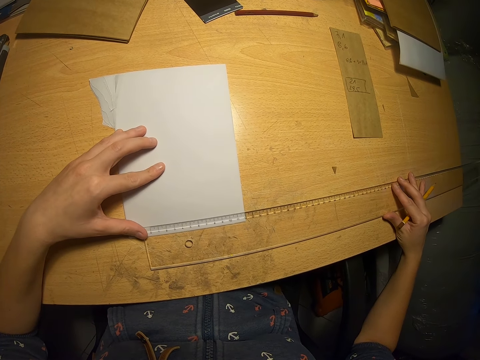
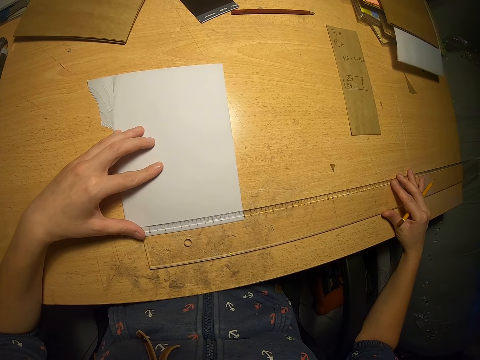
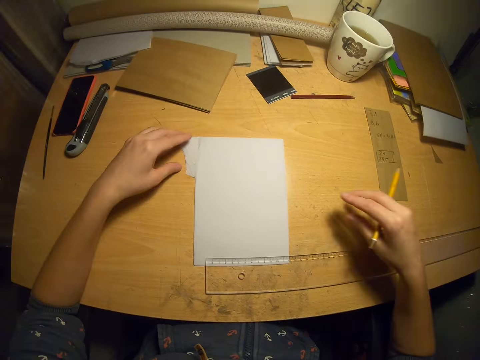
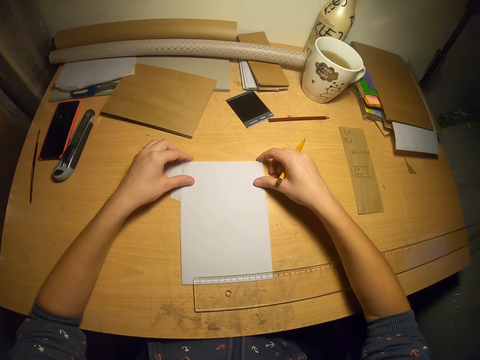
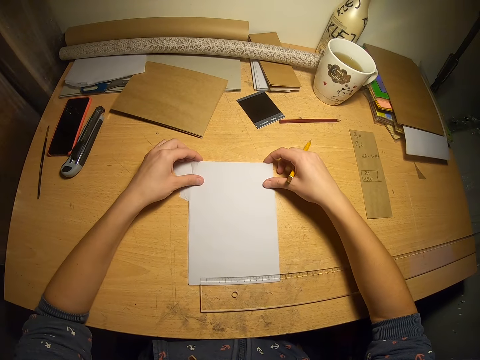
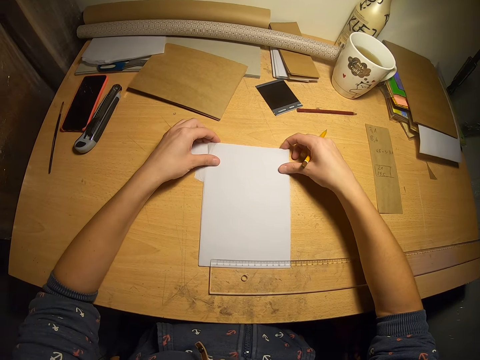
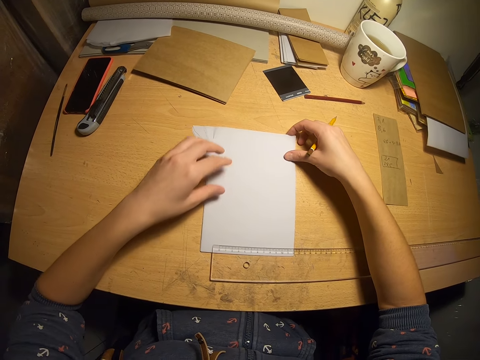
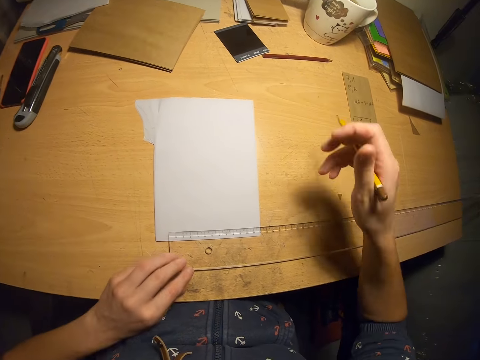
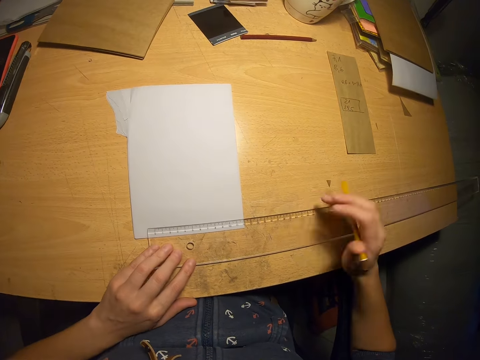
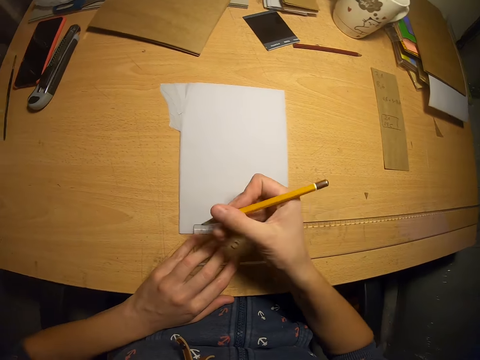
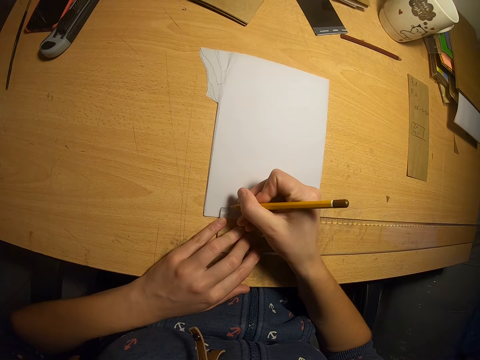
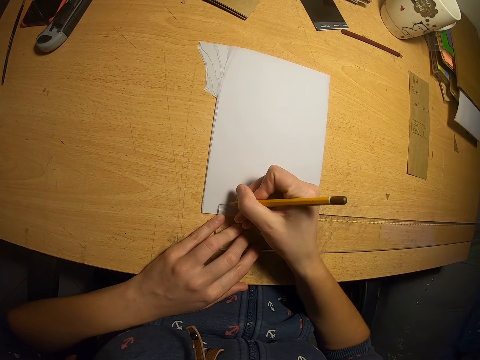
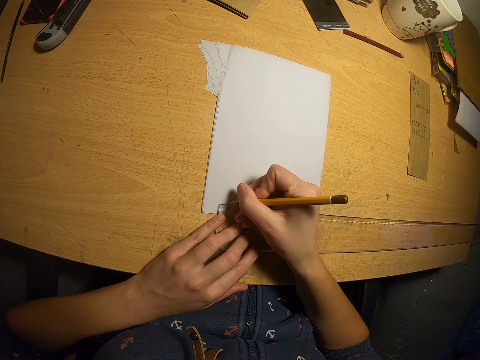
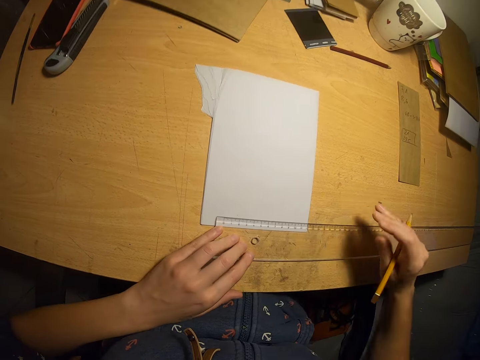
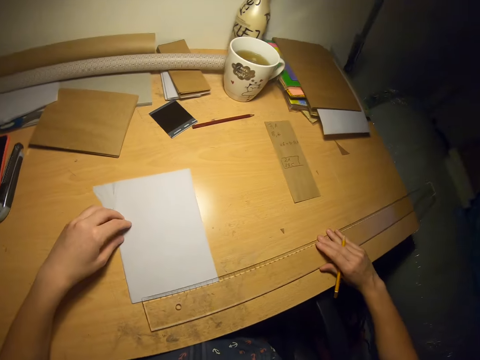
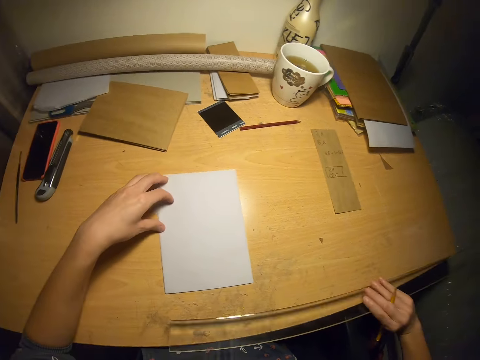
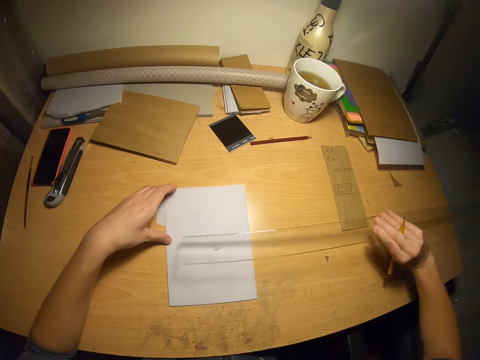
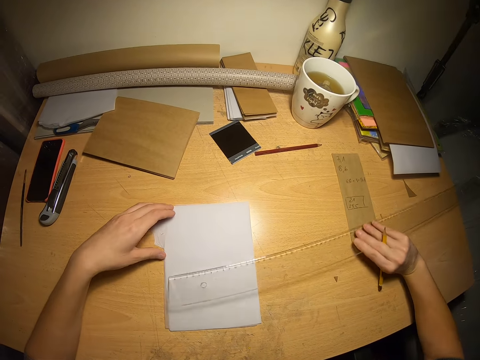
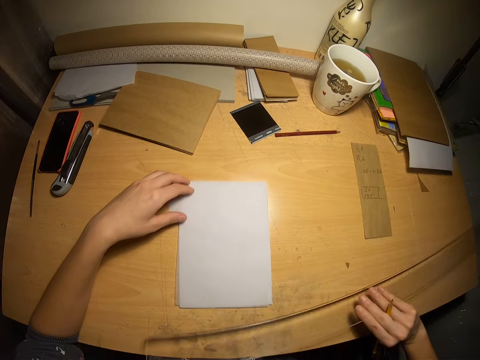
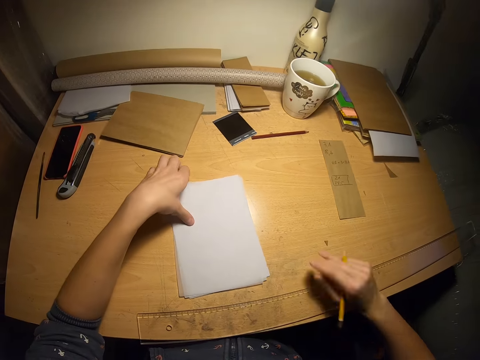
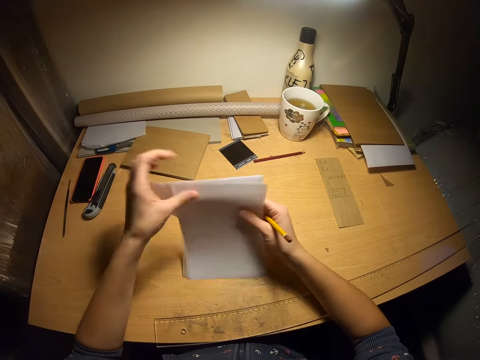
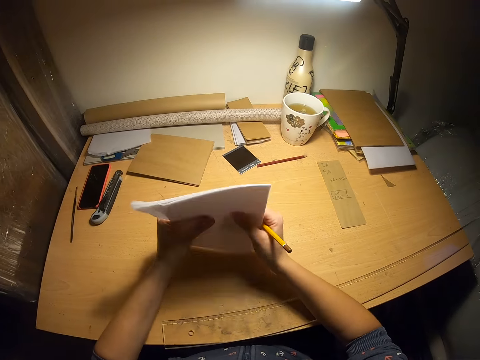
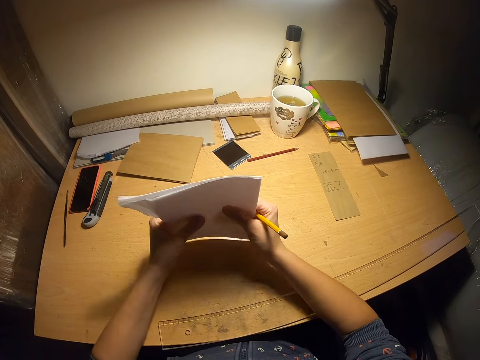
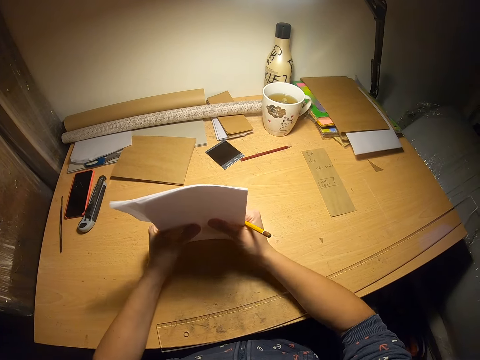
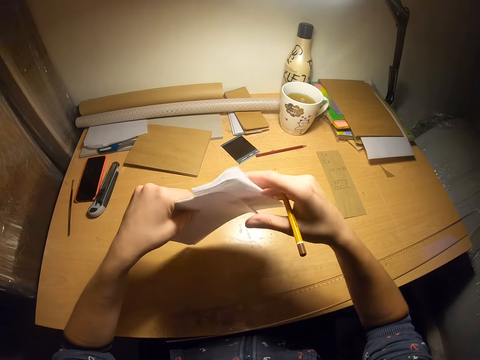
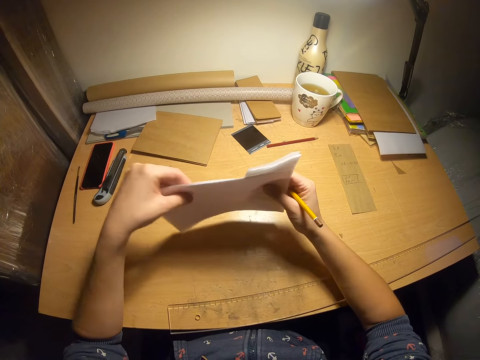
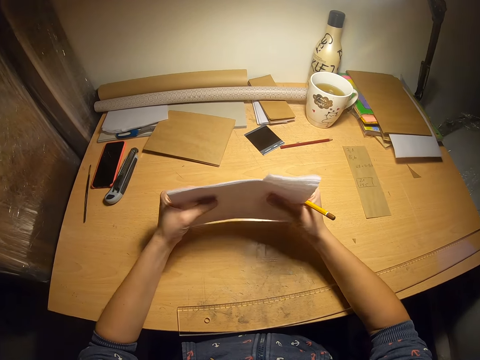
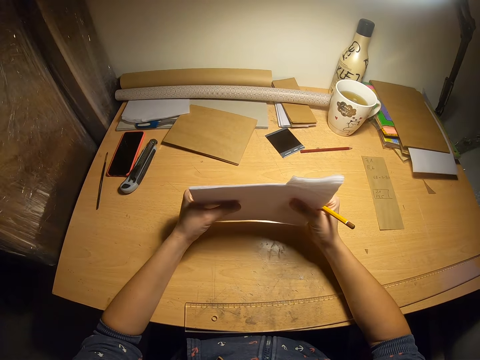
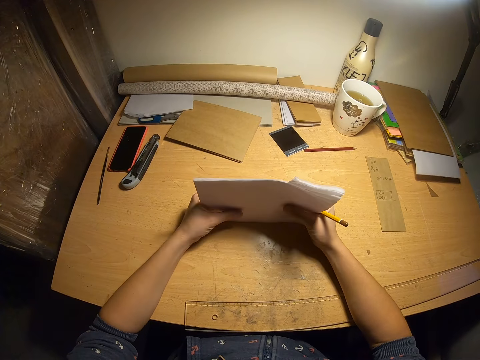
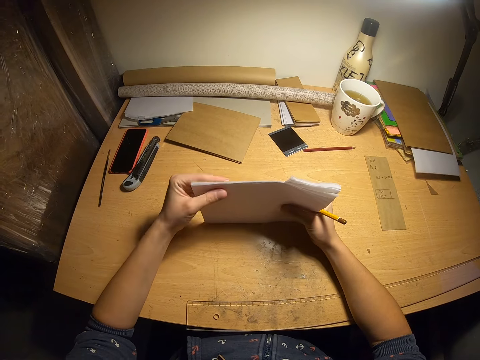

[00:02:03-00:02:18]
The camera wearer aligns the papers. They mark the papers with a pencil. They adjust the ruler on the table. They pull the ruler off the papers. They drop the ruler on the table. They arrange the papers with both hands on the table. They pick up the papers from the table.

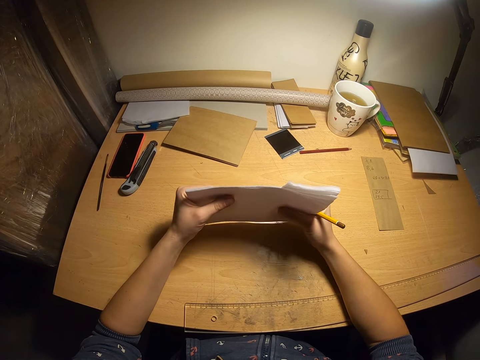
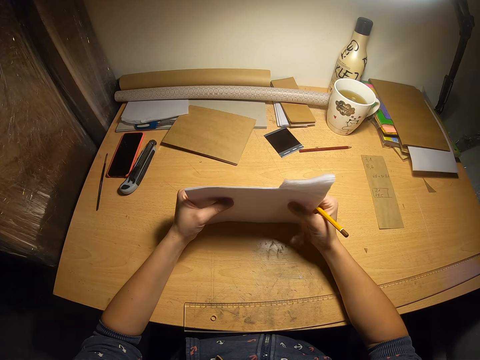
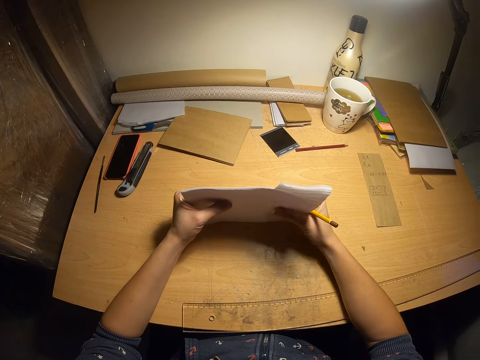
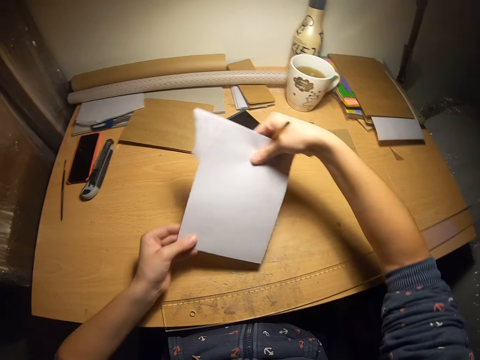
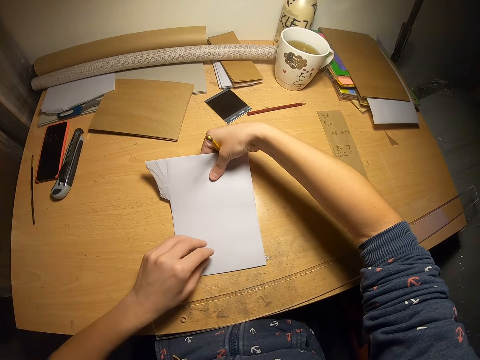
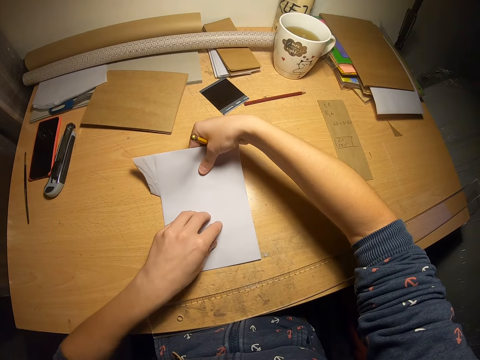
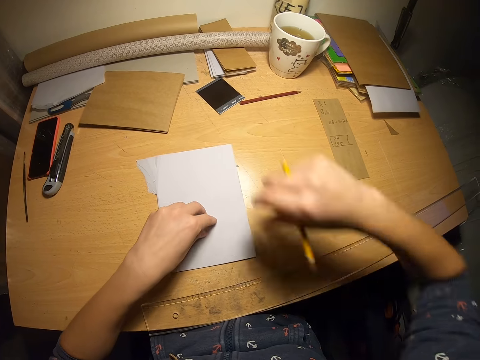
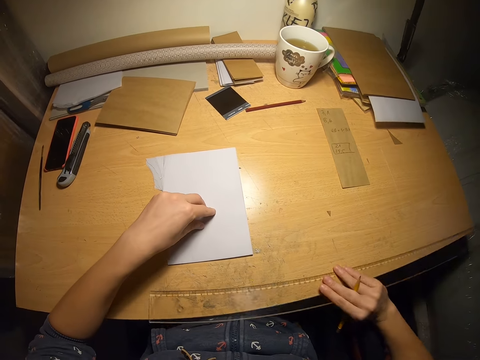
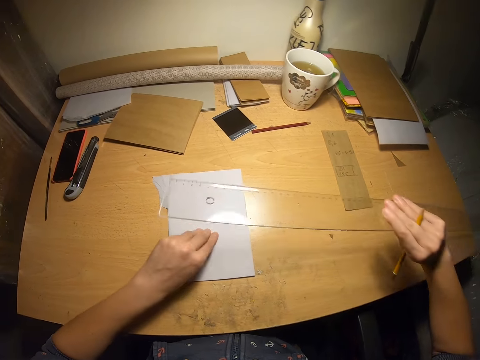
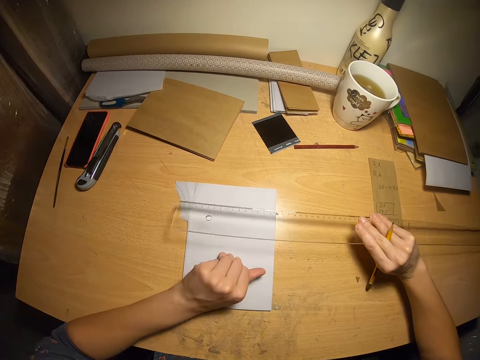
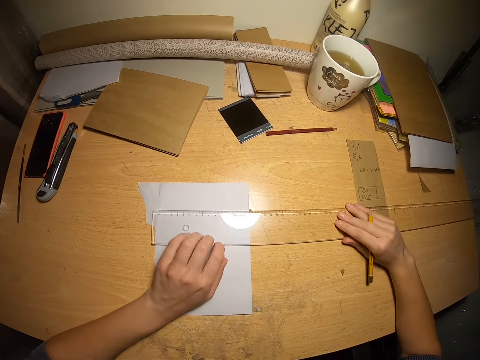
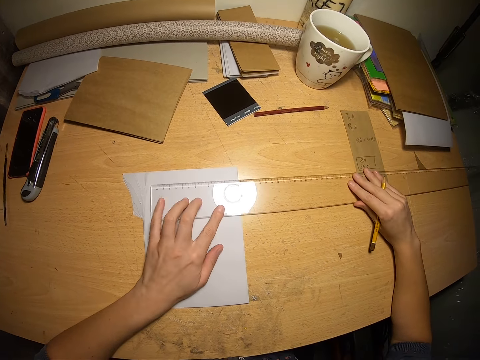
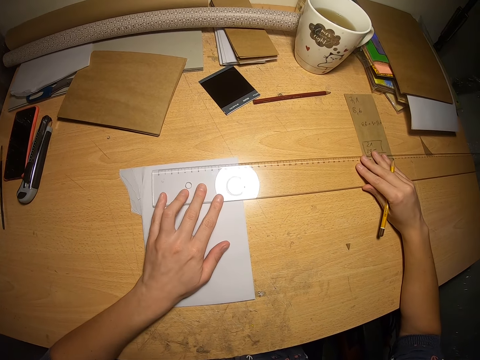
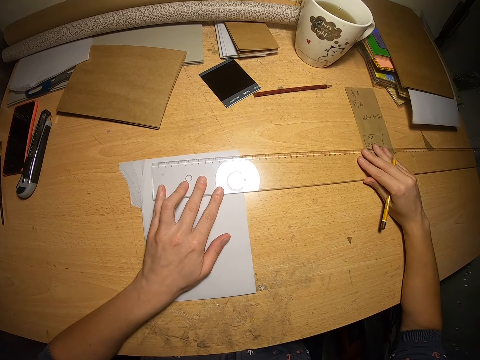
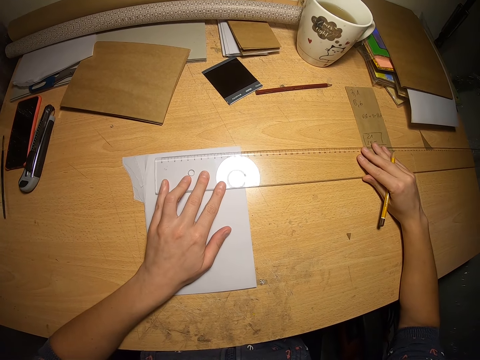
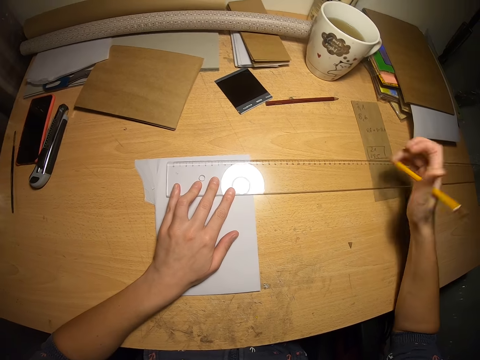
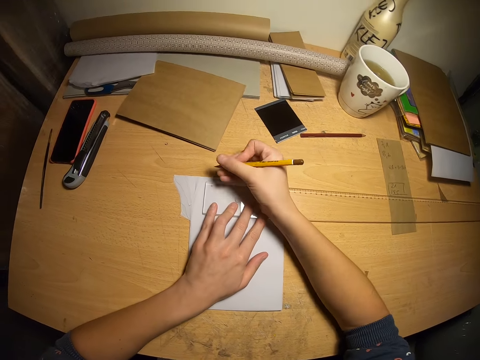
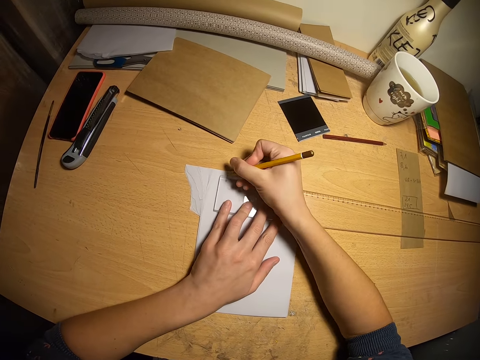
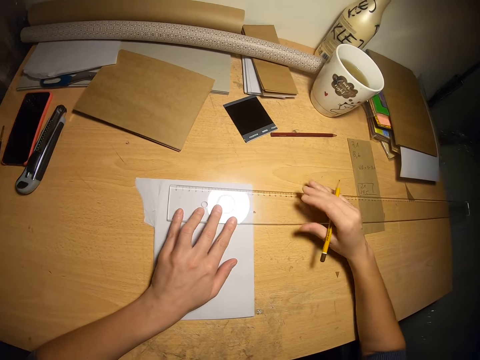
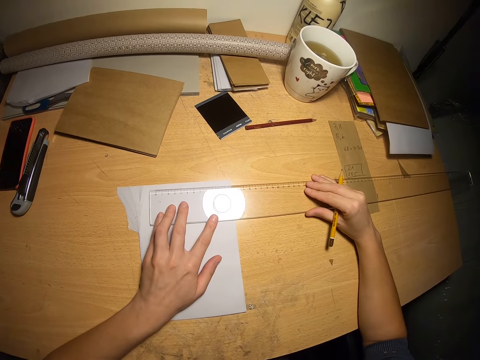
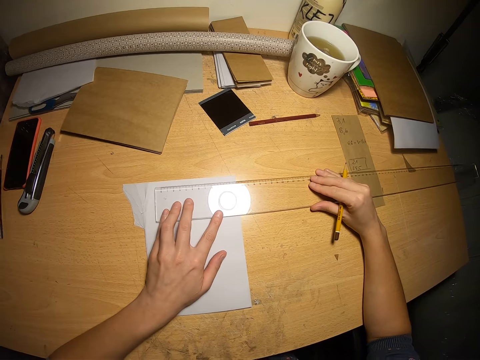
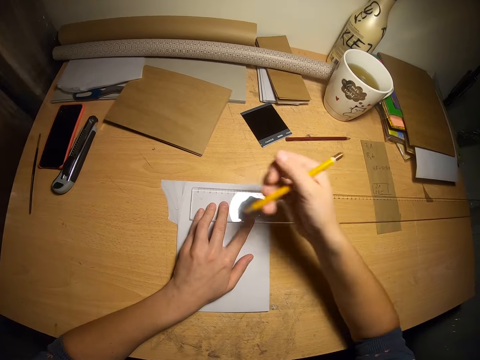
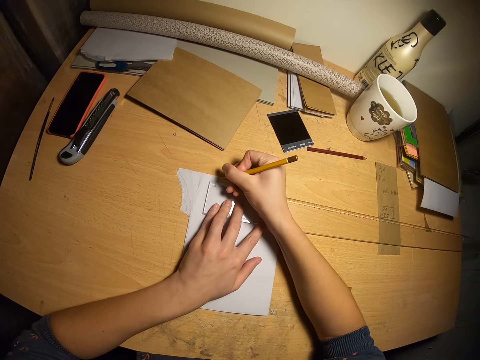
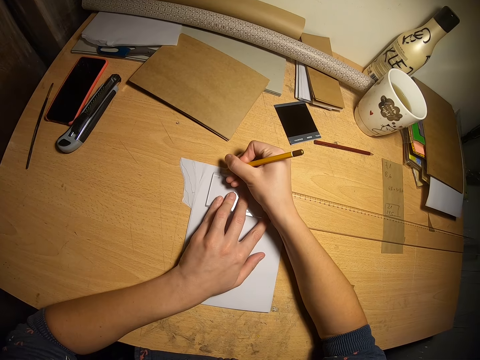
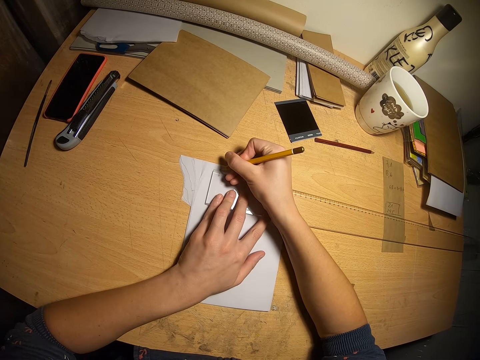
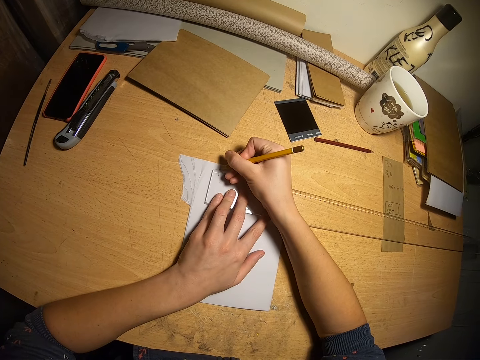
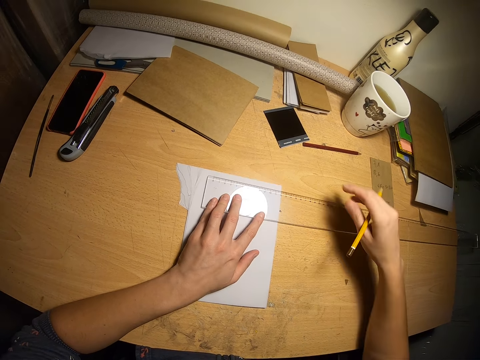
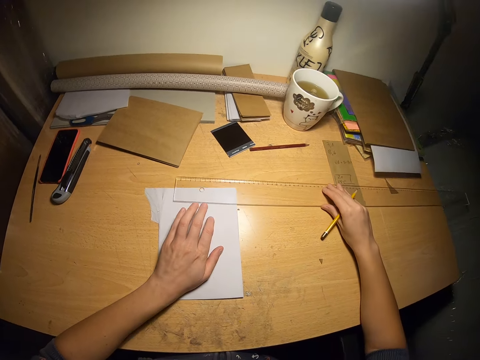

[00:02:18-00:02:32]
The camera wearer drops the papers on the table. They pick up a ruler from the table and drop the ruler on the papers. They measure the papers with the ruler. They make a marking on the papers. They pull the ruler aside. They mark the papers with a pencil.
